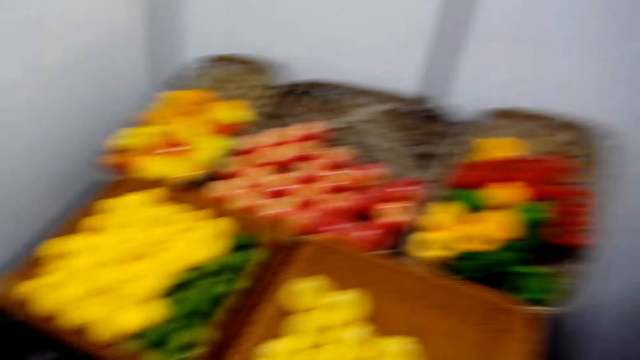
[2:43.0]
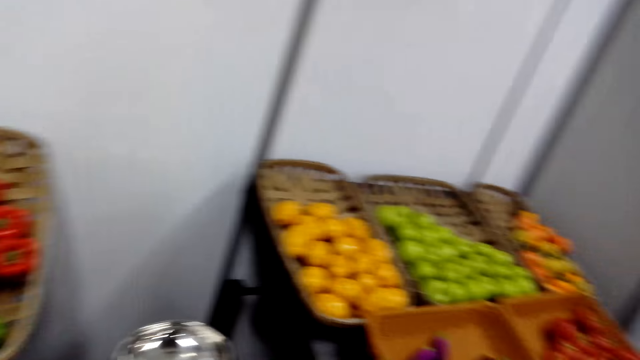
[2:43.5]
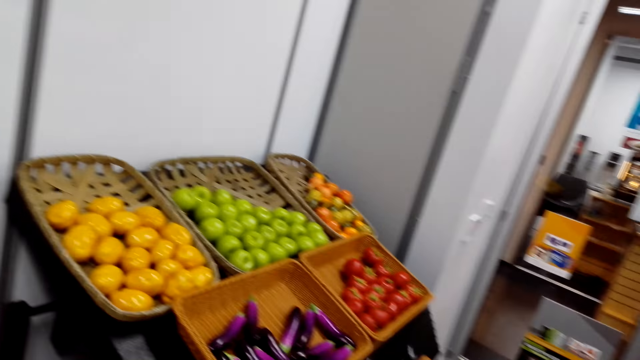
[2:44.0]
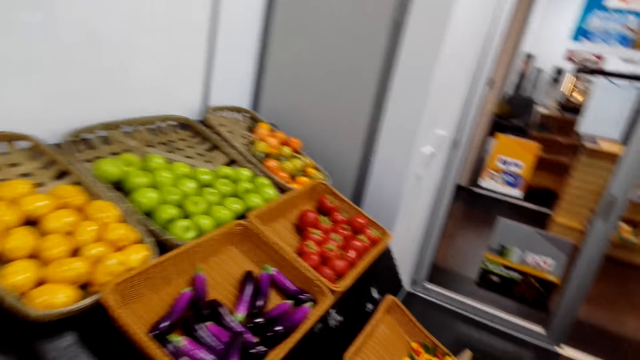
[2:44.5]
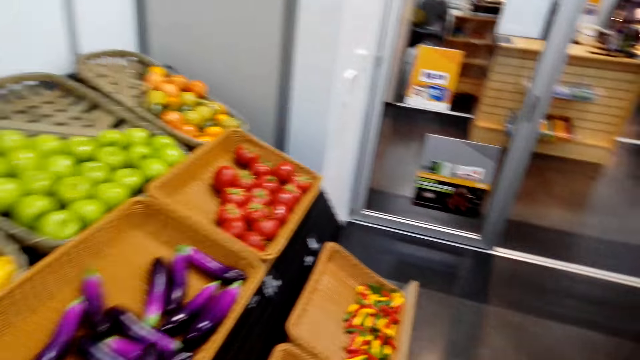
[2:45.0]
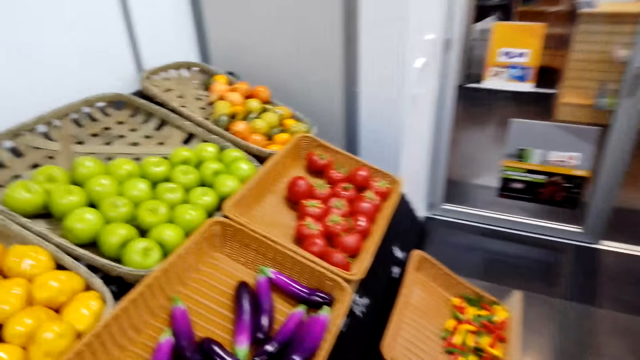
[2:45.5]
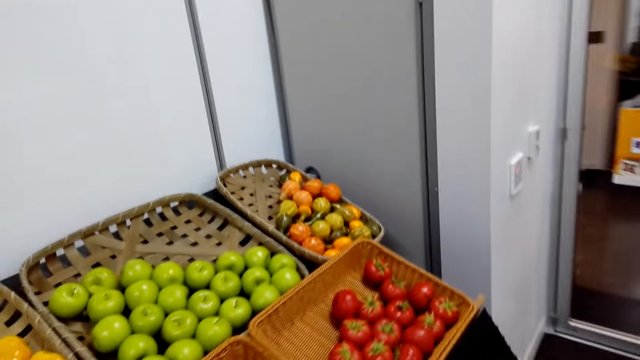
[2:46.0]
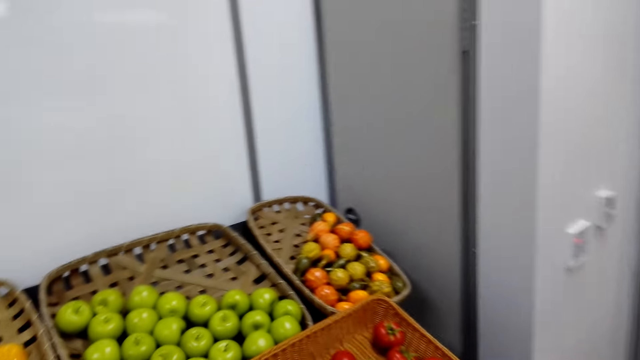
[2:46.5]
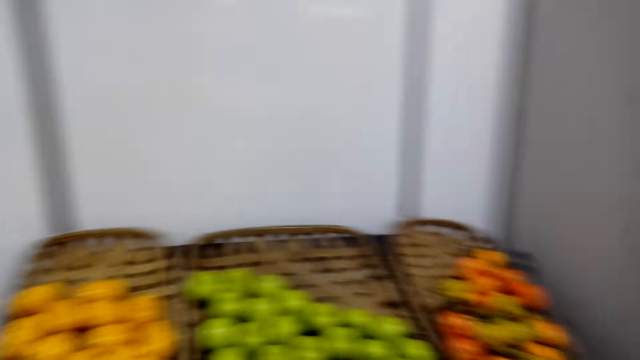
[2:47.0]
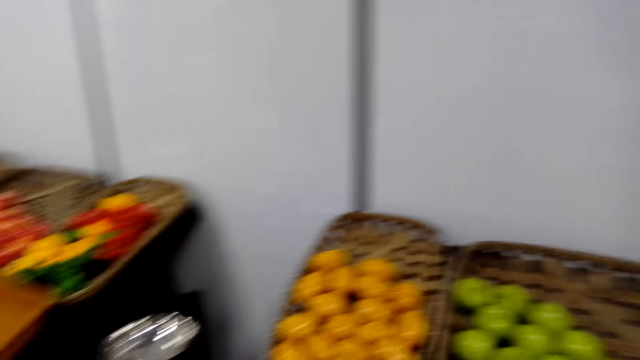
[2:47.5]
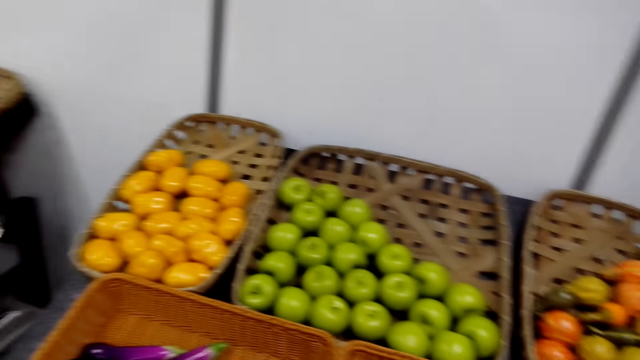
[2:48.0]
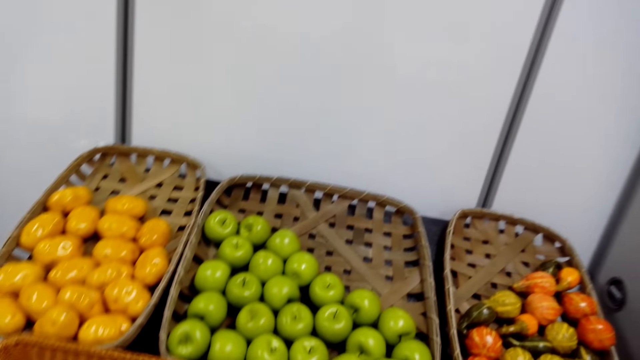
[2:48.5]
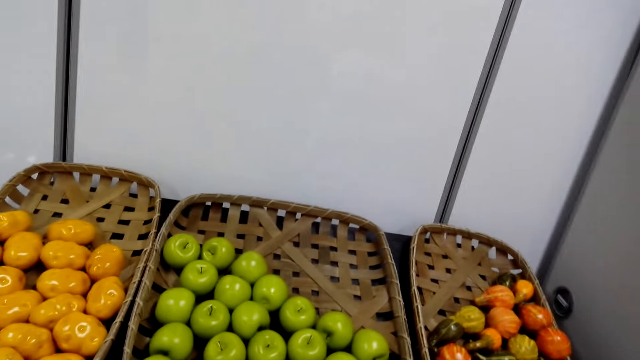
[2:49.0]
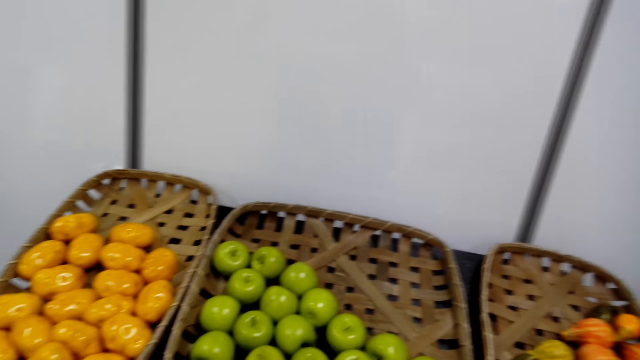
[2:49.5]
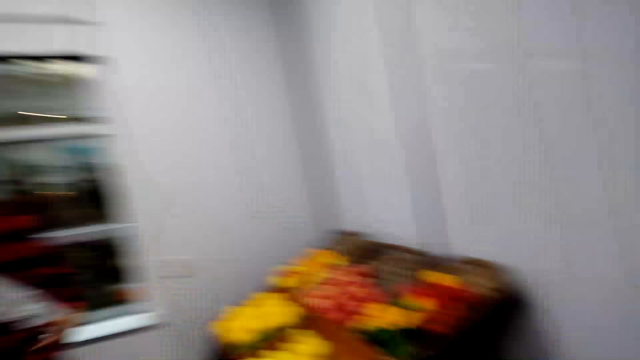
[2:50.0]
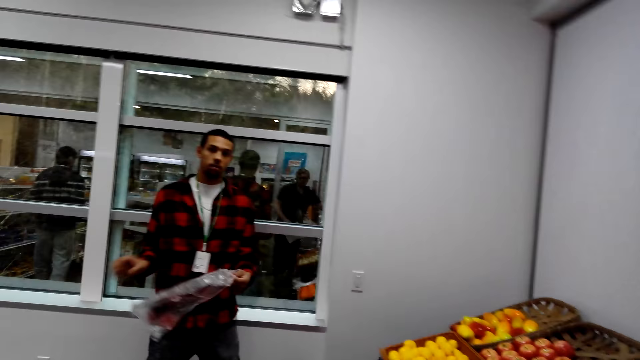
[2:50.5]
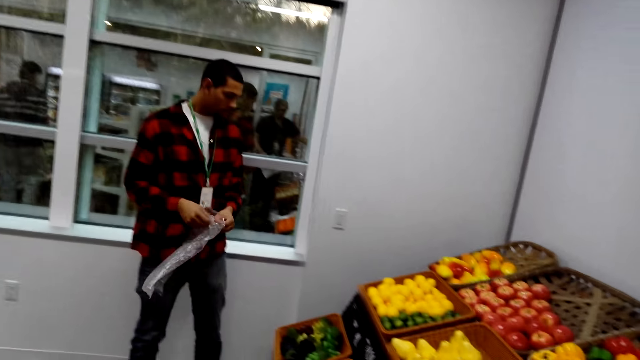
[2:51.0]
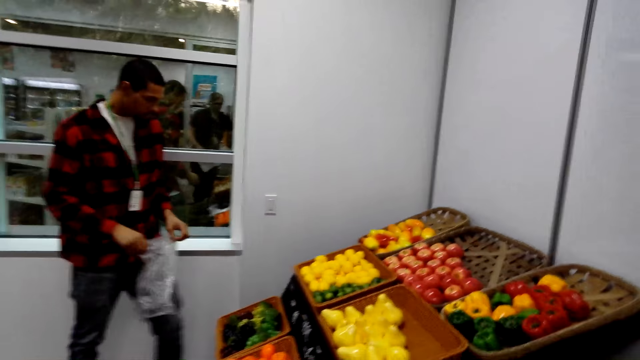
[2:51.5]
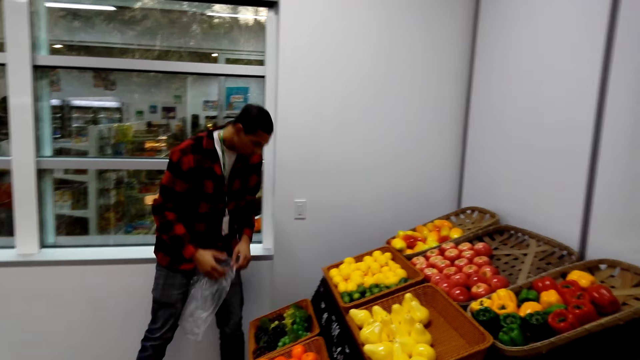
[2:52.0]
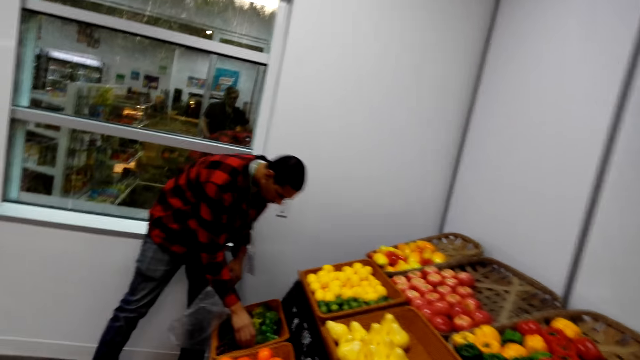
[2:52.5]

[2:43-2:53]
The camera wearer looks around. A man holds a polythene bag.

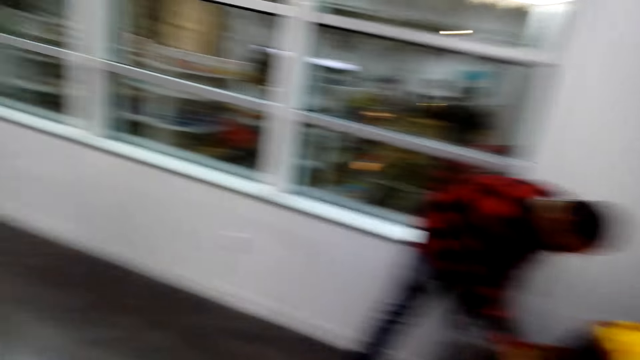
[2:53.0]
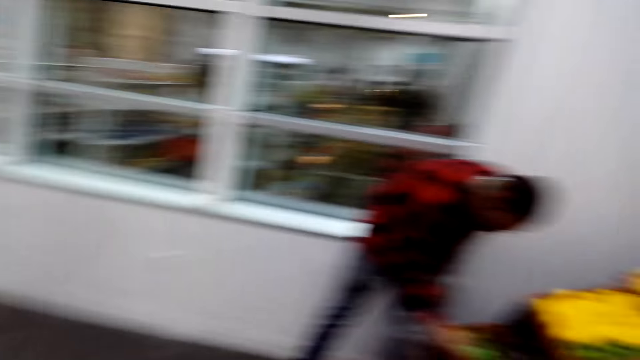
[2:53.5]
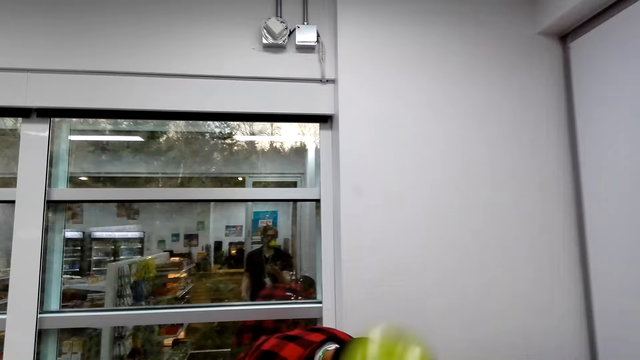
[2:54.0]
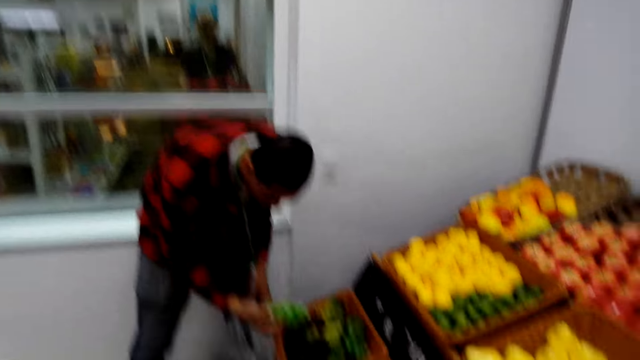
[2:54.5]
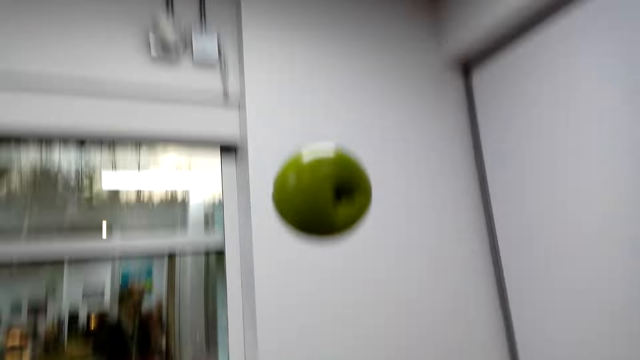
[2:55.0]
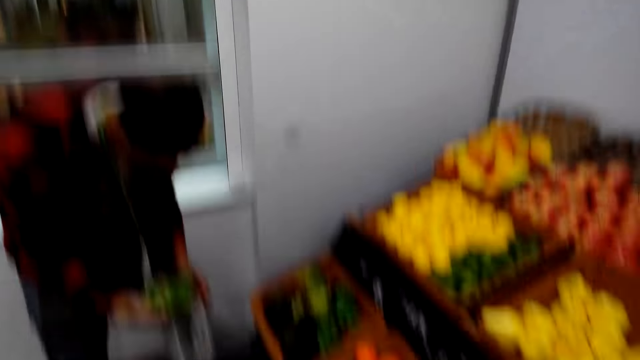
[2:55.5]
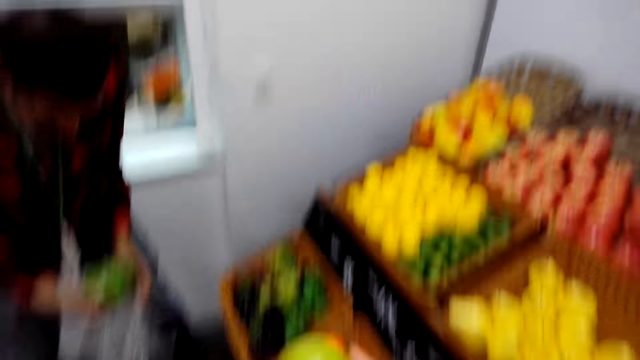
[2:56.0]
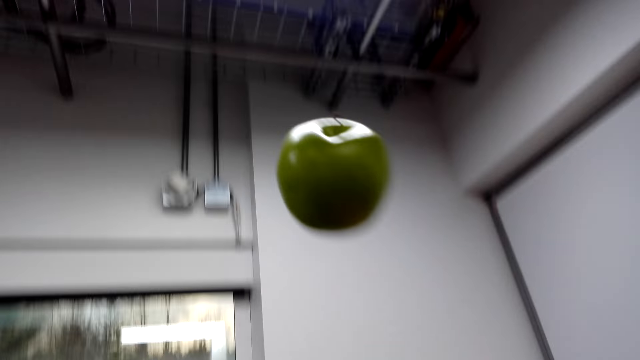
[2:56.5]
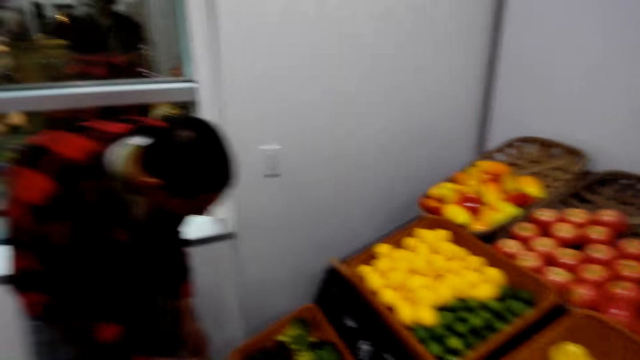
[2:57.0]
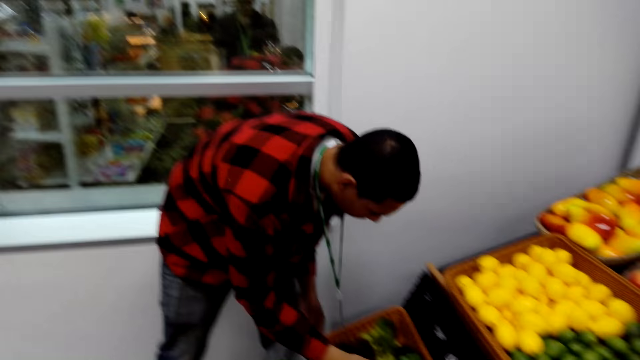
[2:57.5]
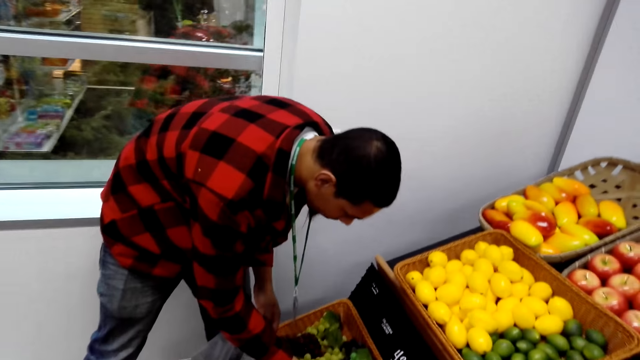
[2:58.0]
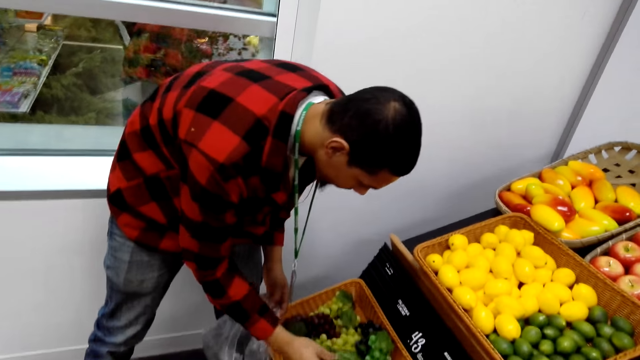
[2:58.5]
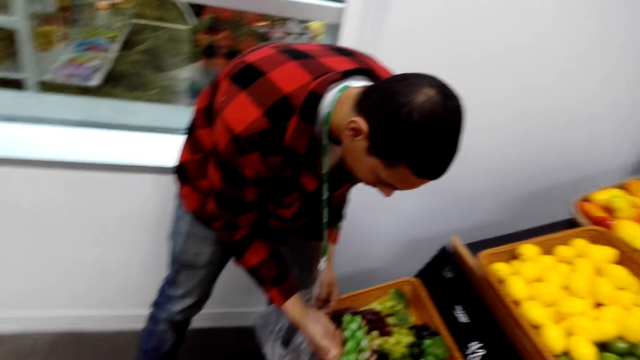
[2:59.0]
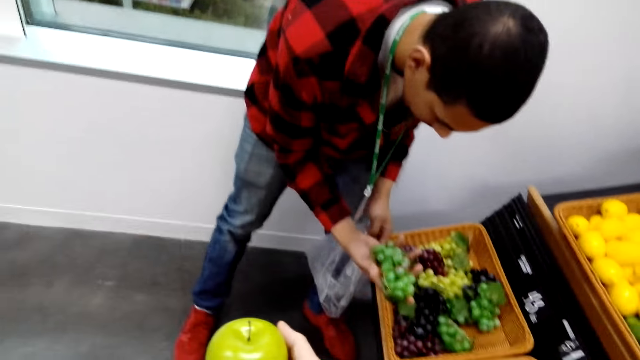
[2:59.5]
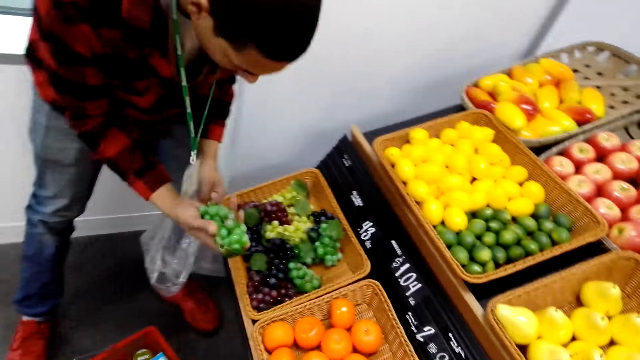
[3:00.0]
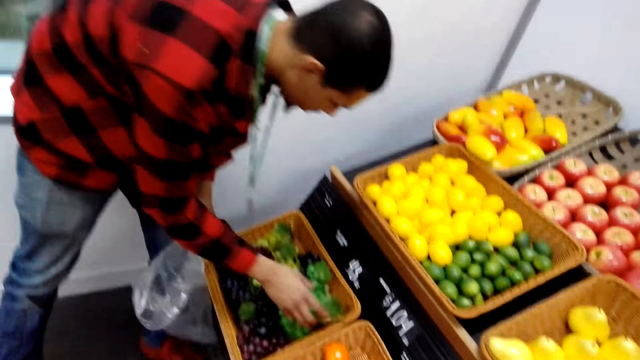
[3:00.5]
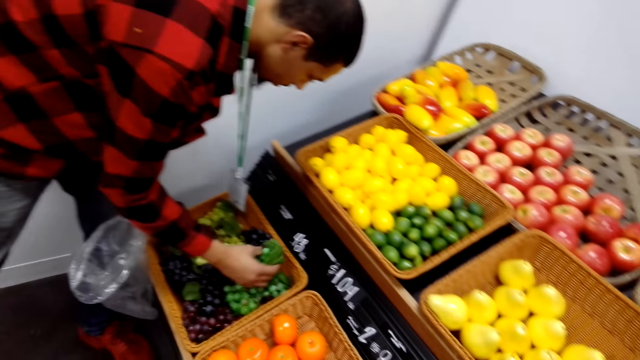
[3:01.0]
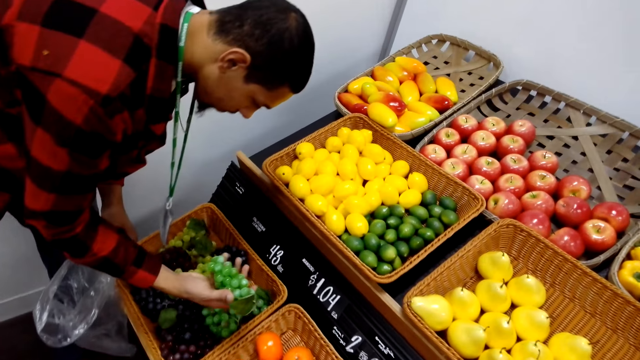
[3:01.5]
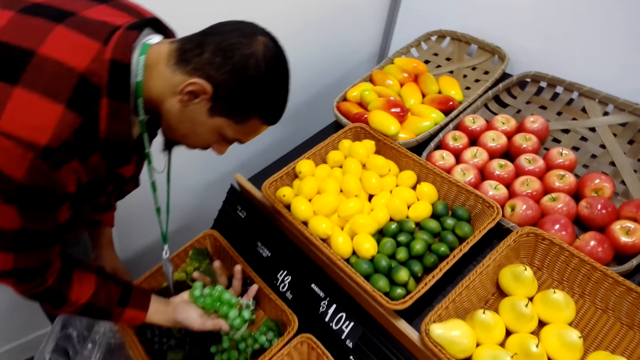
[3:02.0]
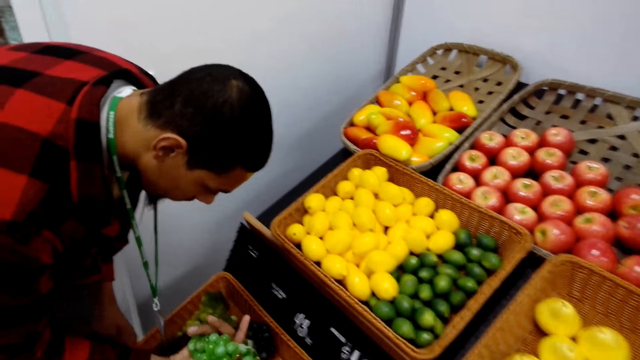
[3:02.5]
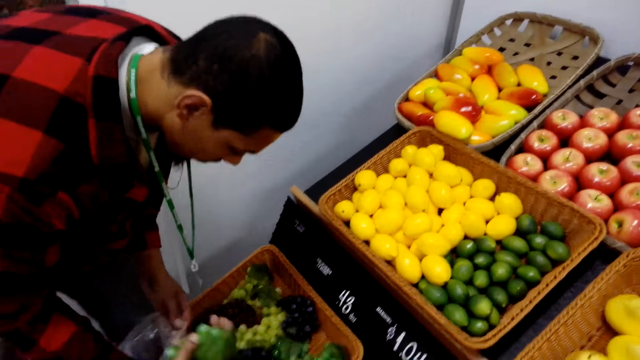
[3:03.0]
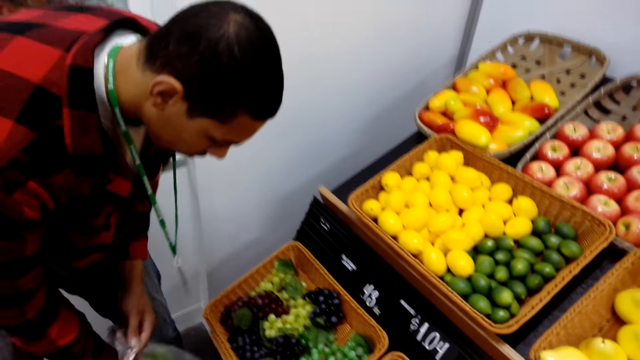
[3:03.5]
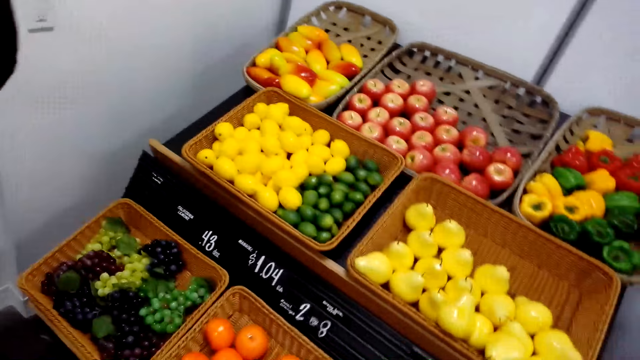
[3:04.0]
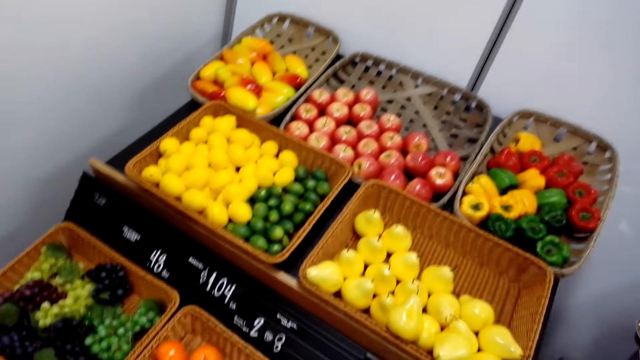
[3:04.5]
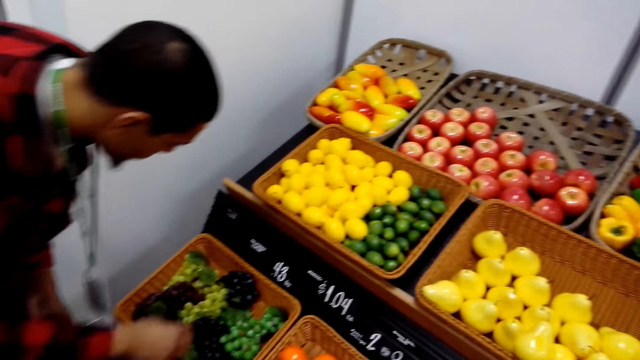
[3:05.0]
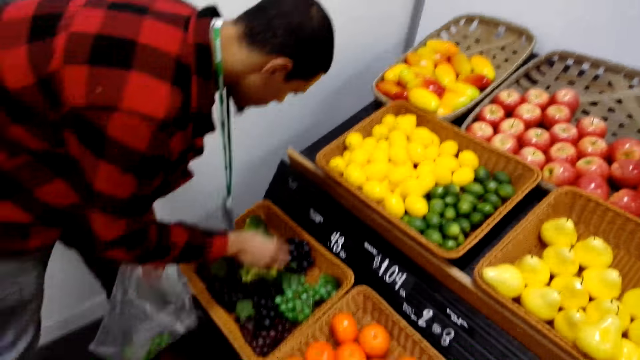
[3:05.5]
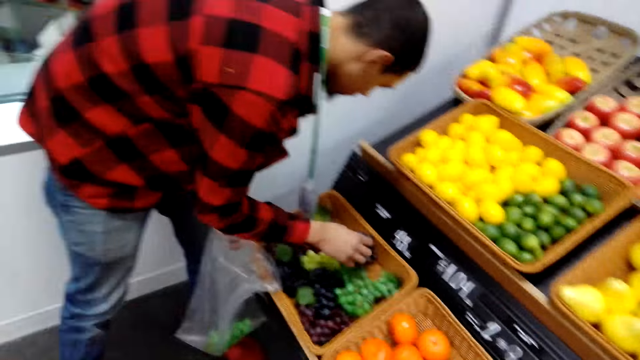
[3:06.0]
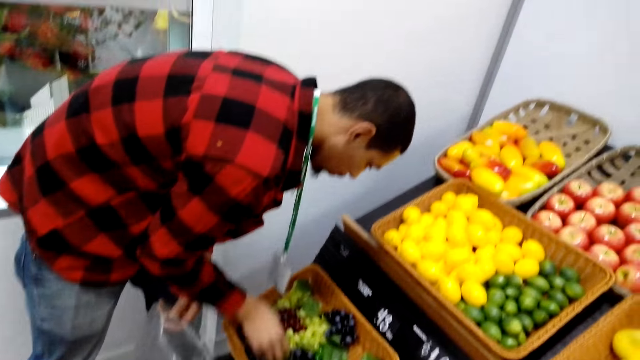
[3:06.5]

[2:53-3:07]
A man picks up grapes from the basket. The camera wearer throws up an apple, catches the apple, throws up the apple, catches the apple, throws up the apple and catches the apple. The man picks up the grapes from the basket, puts the grapes in the basket, picks up the grapes from the basket, puts the grapes in the polythene bag and looks at the grapes.
